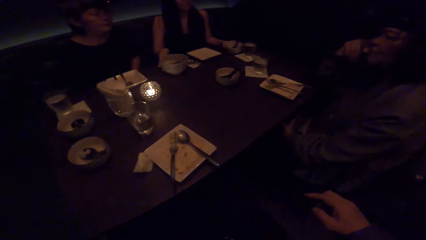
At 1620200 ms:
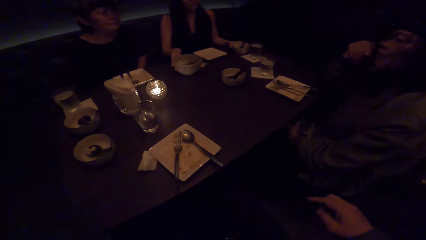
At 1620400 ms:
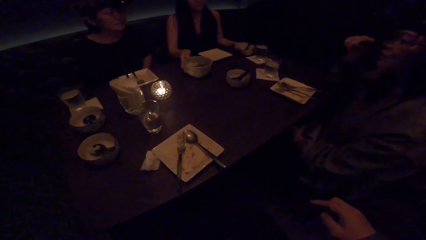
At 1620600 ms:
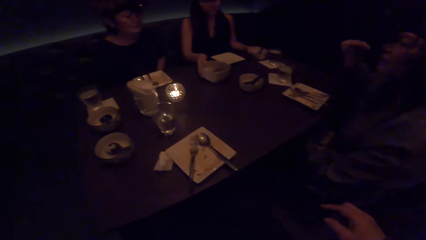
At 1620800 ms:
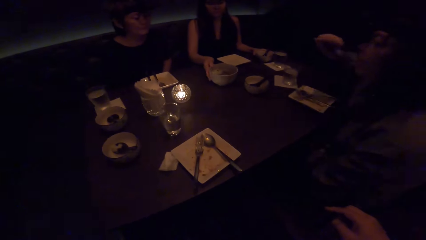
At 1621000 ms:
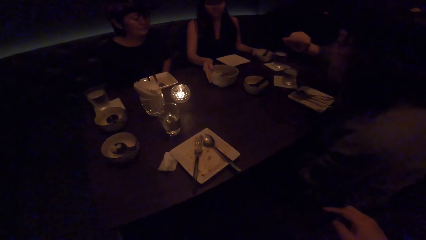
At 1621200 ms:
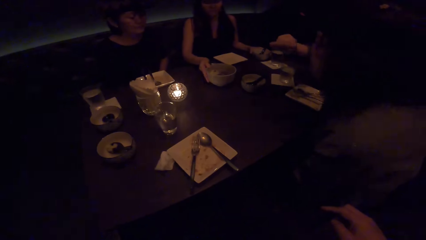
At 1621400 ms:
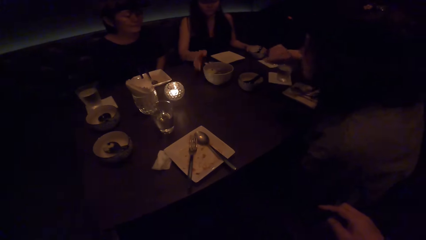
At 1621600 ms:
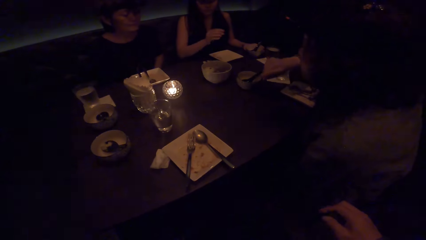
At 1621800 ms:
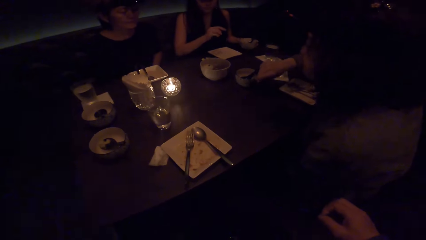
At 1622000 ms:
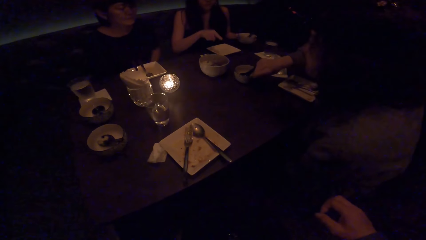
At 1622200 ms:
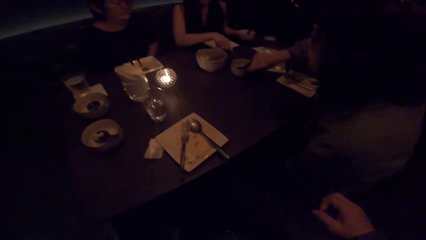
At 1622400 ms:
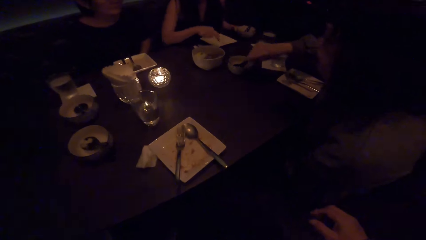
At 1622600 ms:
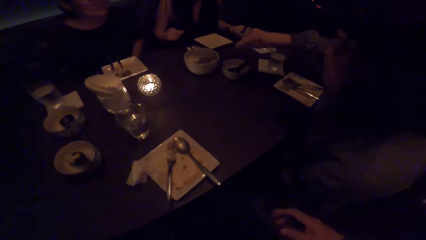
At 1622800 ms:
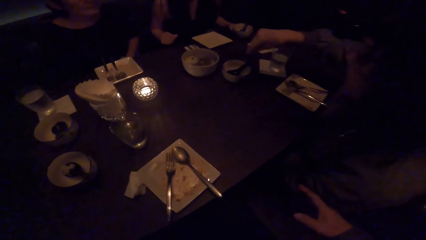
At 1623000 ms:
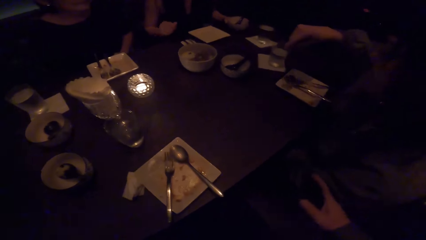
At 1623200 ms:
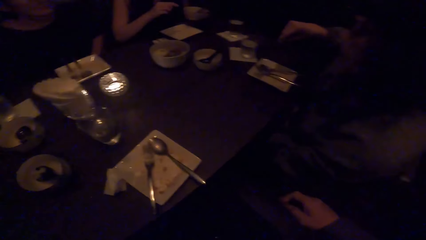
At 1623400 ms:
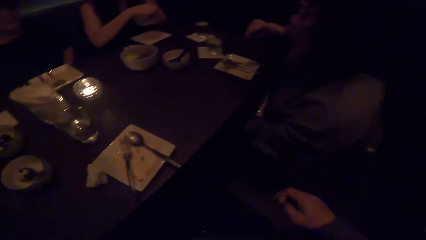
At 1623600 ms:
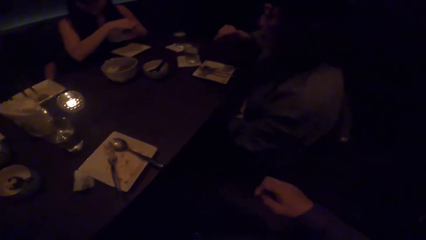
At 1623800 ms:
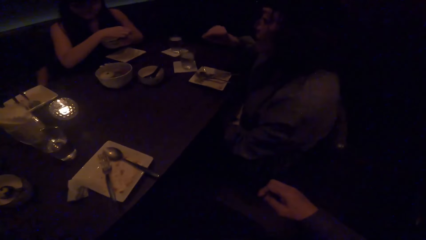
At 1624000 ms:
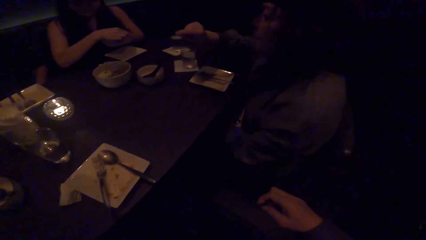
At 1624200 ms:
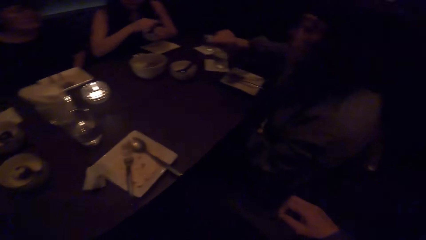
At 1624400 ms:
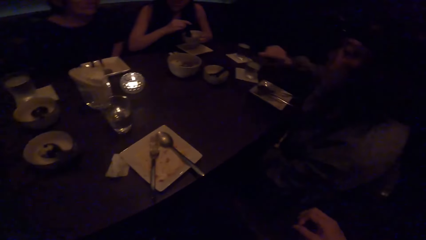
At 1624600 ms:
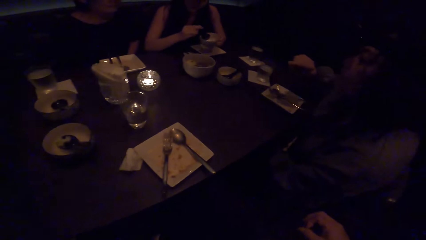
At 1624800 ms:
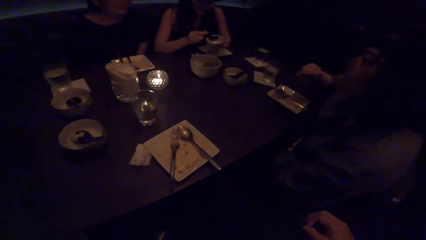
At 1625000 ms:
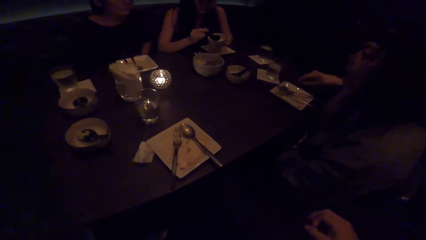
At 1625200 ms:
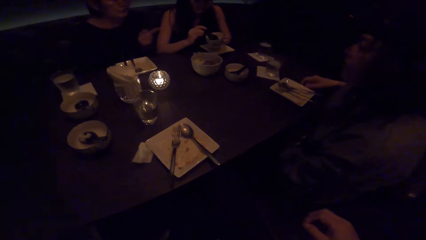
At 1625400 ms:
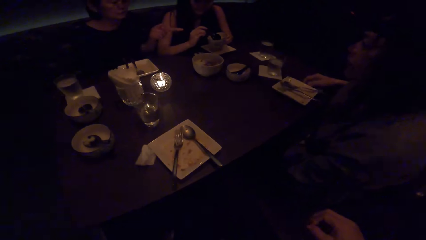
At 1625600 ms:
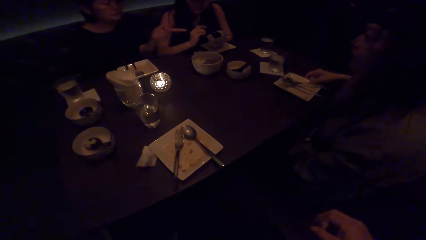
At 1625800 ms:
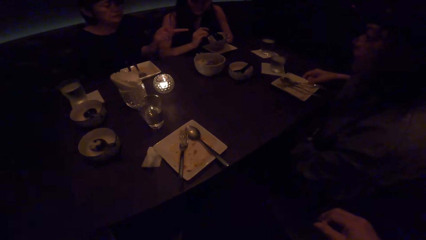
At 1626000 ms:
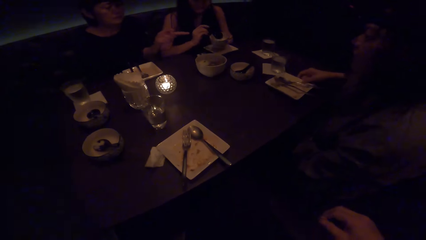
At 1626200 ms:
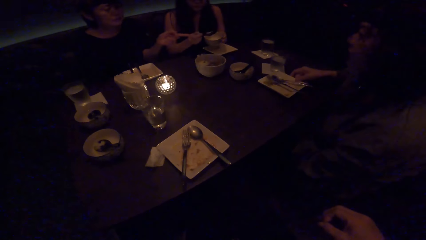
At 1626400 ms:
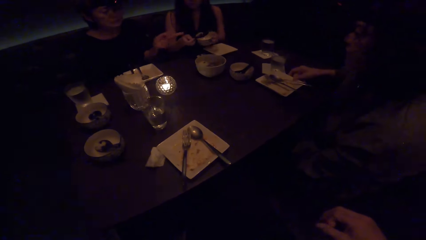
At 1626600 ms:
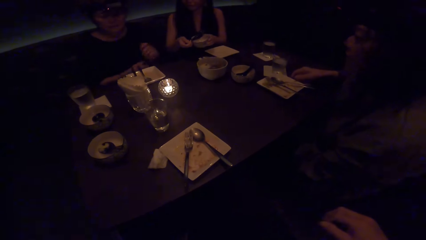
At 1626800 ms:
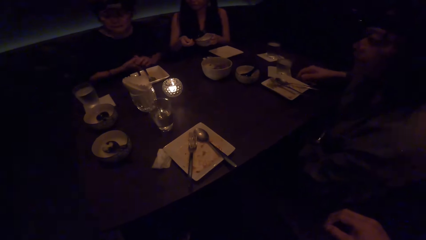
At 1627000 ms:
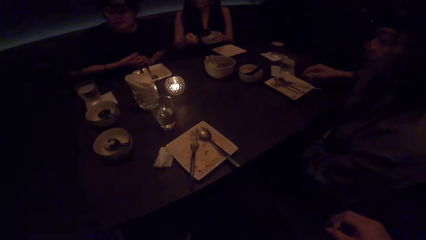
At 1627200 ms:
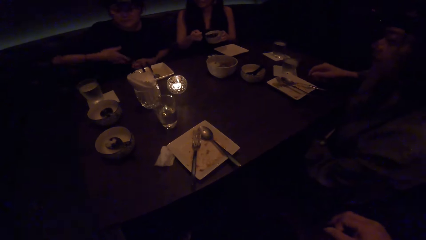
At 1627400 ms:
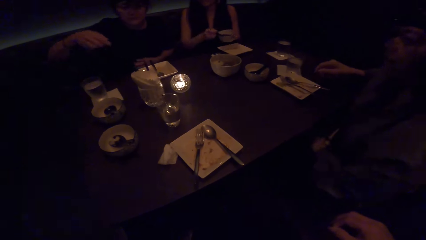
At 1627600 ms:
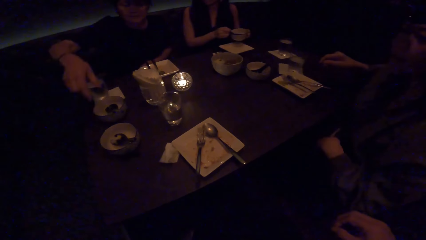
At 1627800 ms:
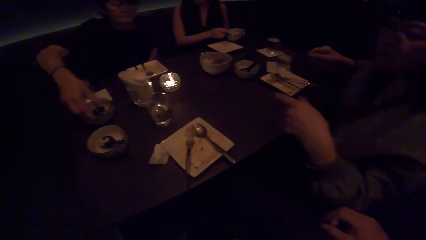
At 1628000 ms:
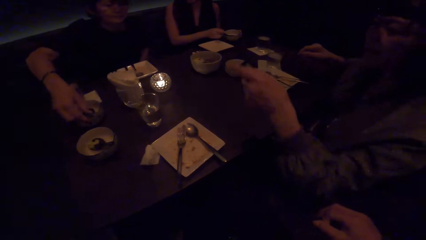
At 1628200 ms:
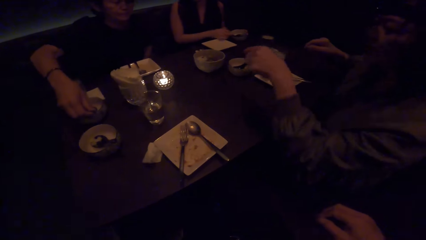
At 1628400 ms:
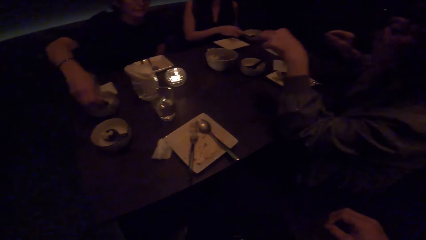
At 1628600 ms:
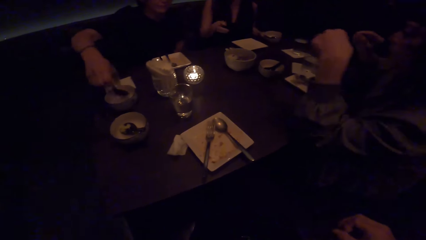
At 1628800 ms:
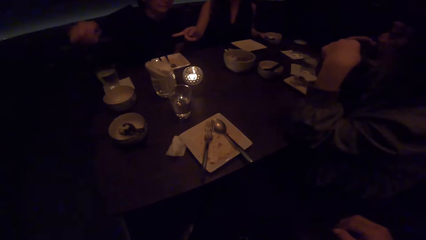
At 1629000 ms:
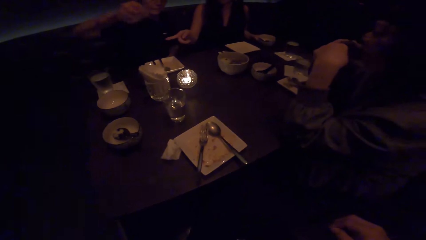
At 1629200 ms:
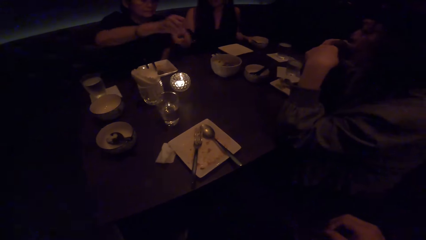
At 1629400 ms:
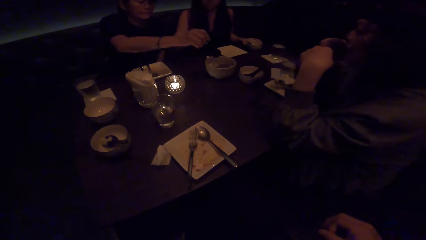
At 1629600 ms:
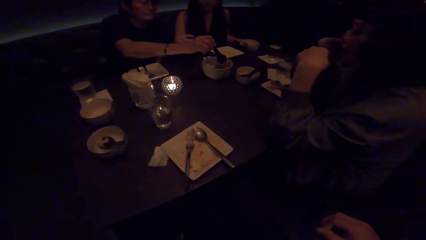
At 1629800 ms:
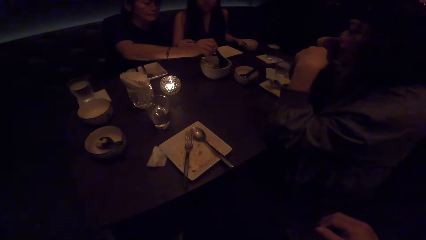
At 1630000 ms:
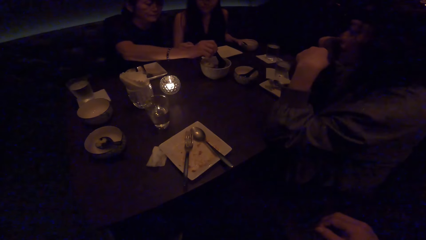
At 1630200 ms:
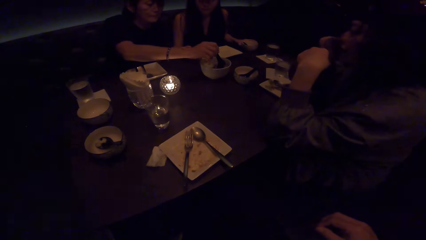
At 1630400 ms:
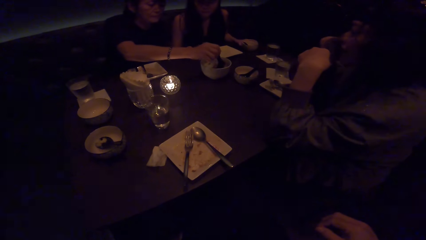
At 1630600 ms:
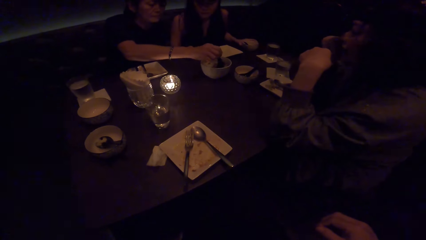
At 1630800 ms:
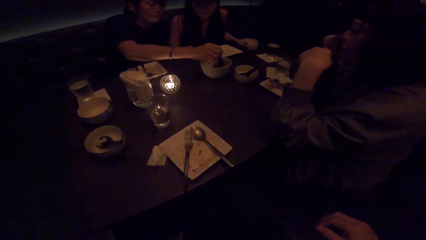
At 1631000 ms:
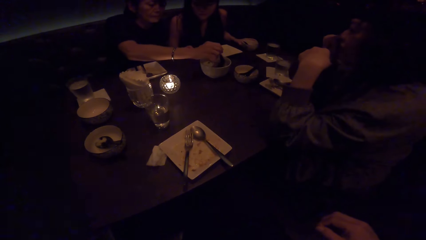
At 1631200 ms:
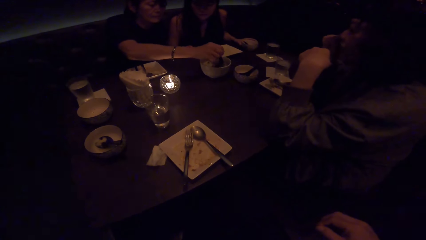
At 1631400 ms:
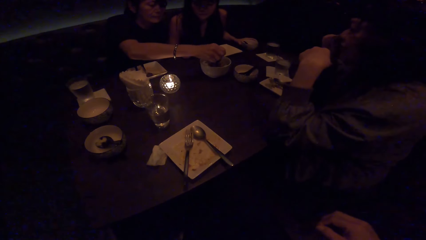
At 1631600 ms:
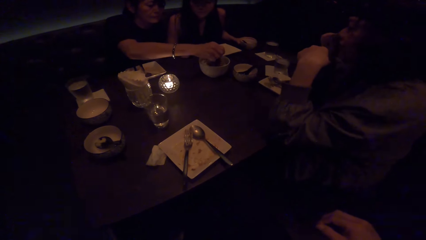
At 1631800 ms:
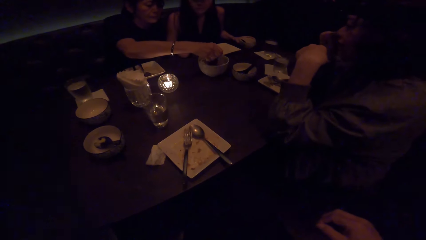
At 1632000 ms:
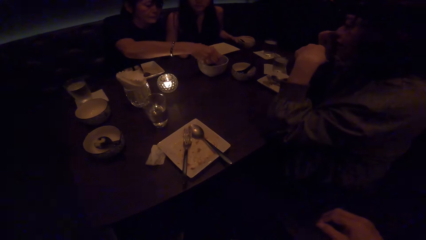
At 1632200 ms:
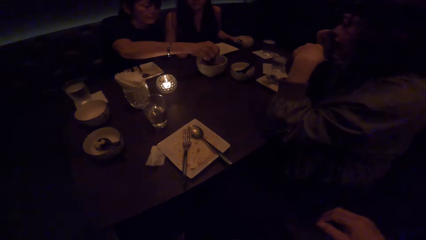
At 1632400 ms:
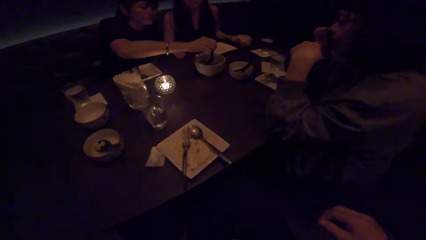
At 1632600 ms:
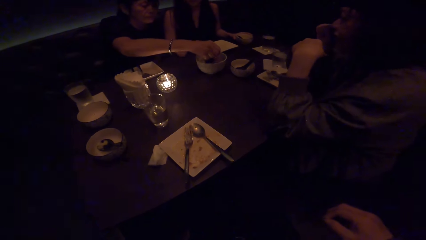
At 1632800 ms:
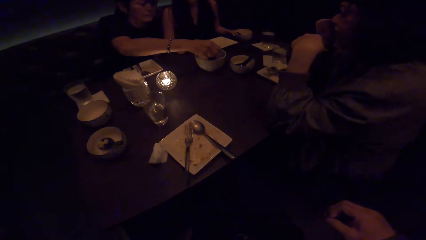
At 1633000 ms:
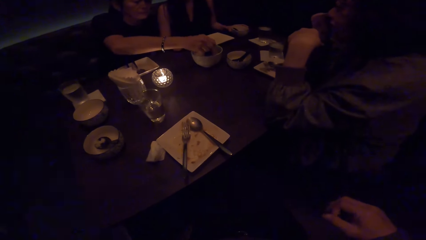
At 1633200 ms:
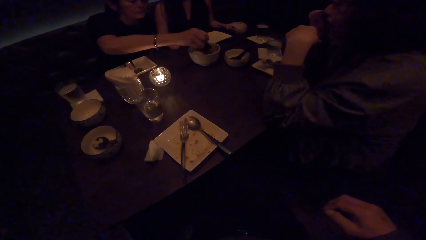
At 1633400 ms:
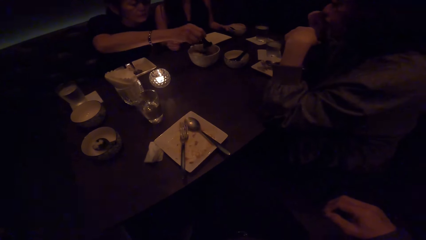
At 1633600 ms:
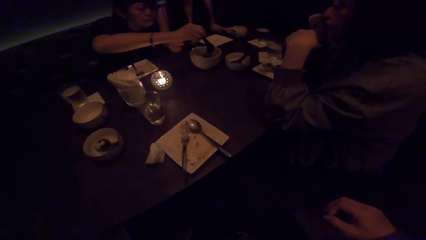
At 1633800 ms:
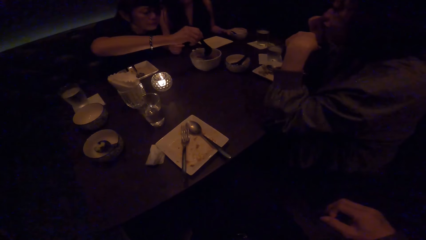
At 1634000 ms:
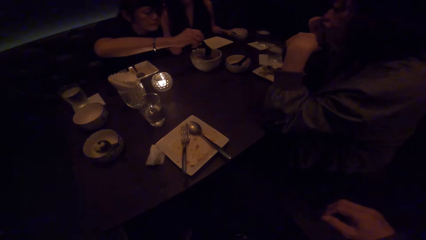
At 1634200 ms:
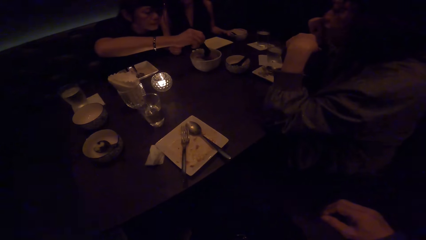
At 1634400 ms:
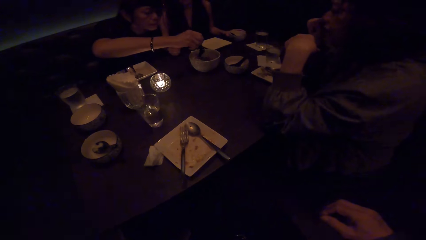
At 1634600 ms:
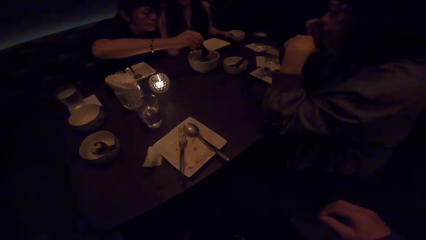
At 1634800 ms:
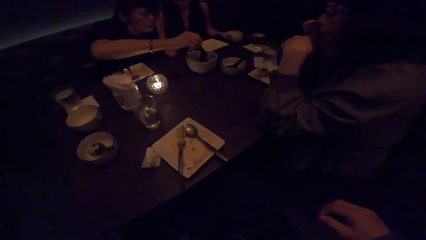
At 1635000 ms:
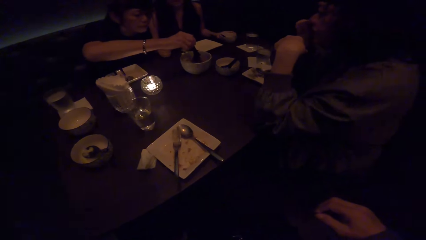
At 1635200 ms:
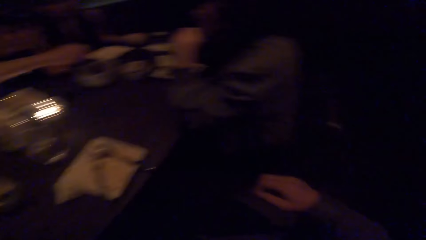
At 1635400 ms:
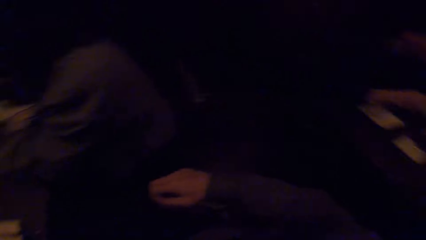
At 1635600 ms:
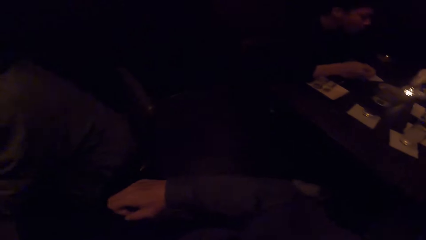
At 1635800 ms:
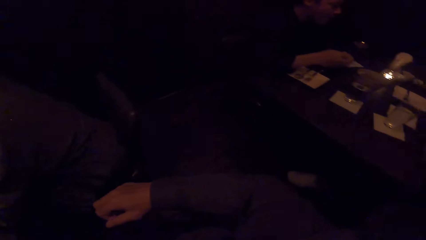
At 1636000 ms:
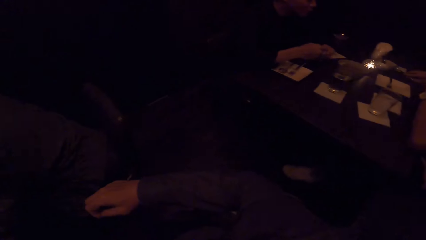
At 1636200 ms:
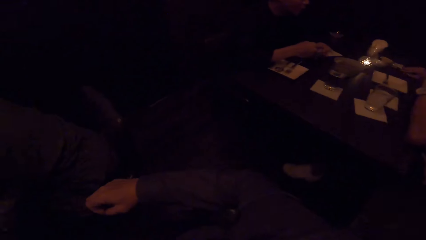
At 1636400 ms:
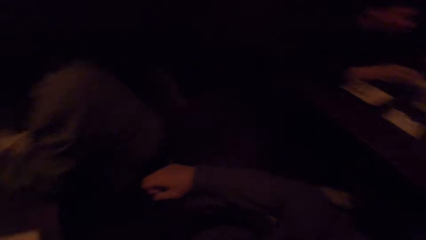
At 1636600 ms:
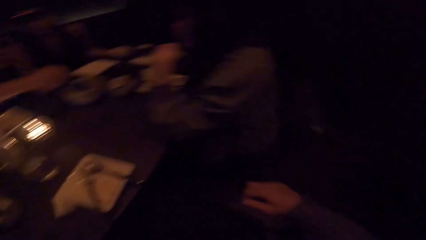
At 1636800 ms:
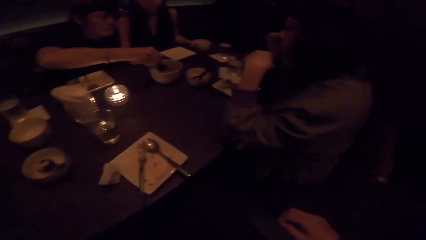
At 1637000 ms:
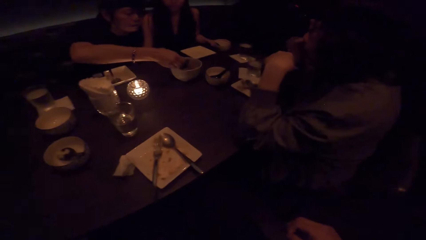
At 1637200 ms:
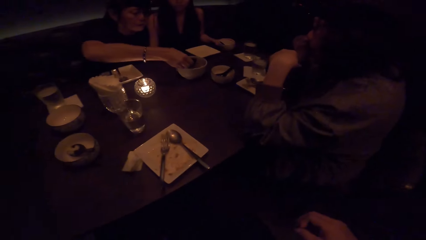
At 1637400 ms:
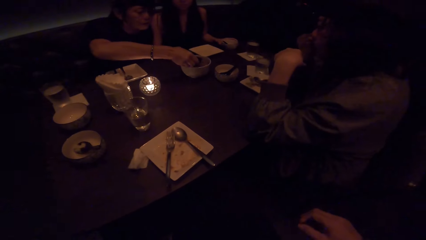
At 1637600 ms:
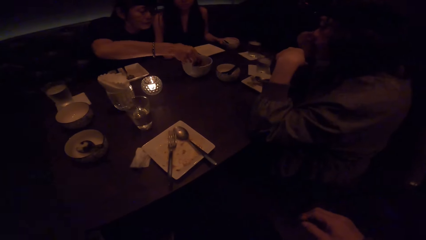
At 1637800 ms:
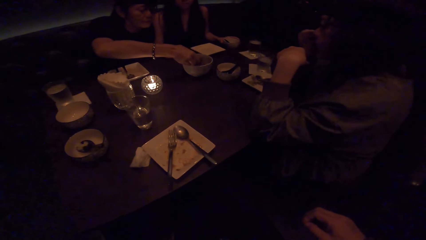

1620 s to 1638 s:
A woman carries a plate from the table with her right hand. The camera wearer taps another woman on the hand. A third woman picks up a spoon from the table with her right hand and moves the food from one plate to another with the spoon in her right hand. The camera wearer looks to the right.
